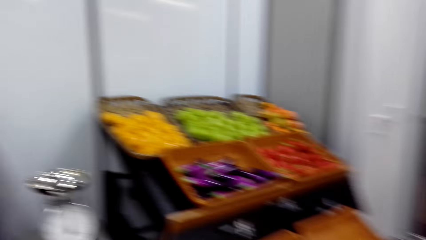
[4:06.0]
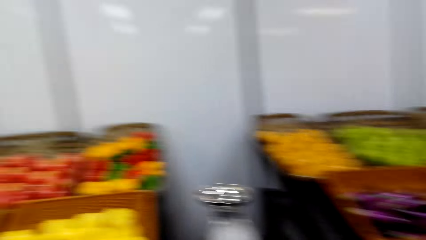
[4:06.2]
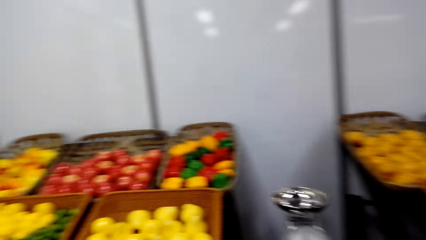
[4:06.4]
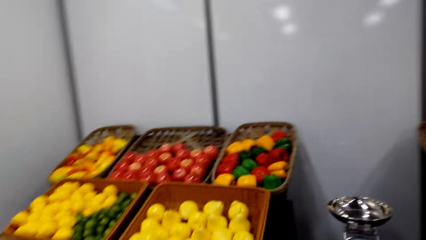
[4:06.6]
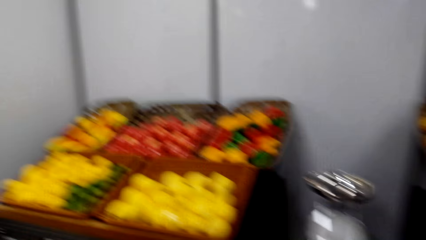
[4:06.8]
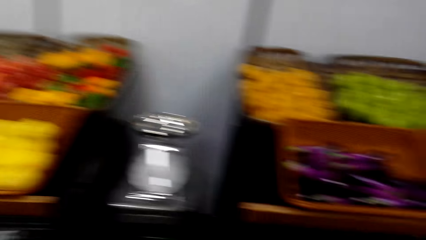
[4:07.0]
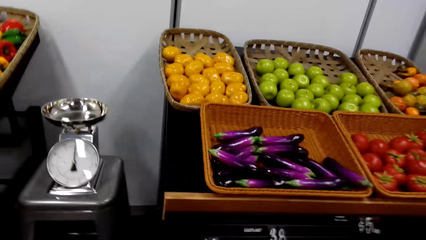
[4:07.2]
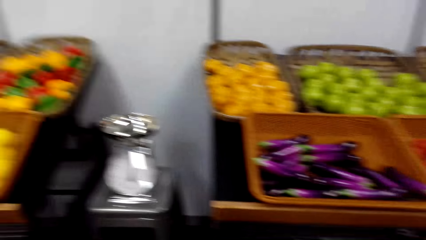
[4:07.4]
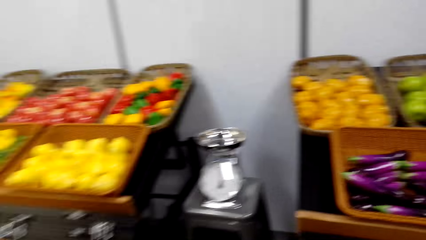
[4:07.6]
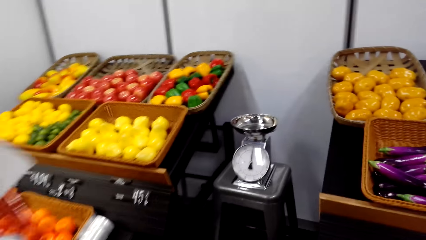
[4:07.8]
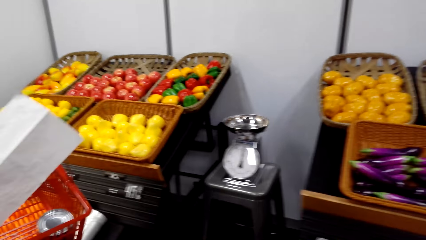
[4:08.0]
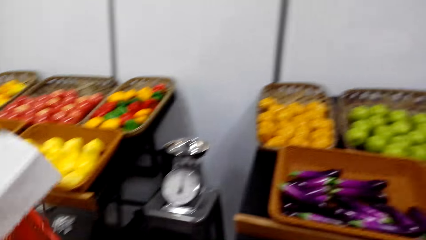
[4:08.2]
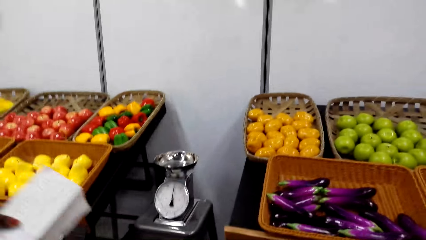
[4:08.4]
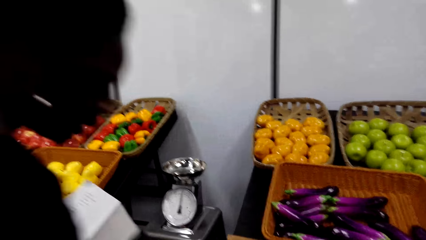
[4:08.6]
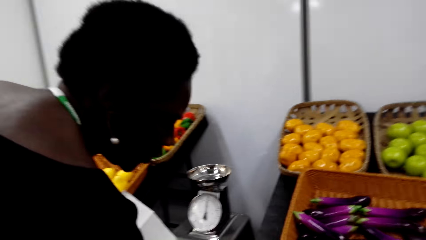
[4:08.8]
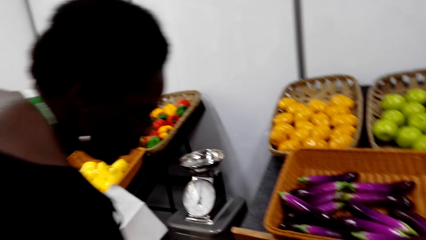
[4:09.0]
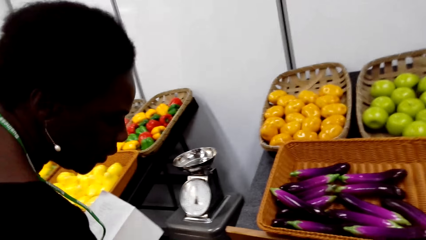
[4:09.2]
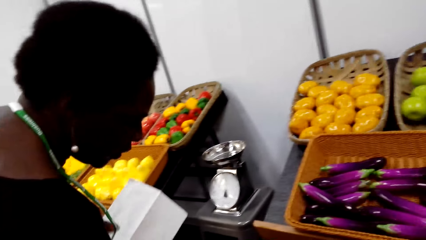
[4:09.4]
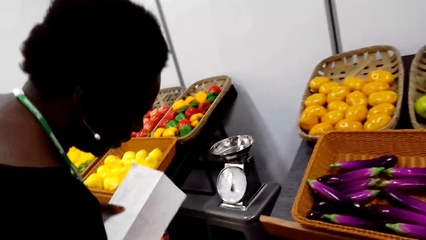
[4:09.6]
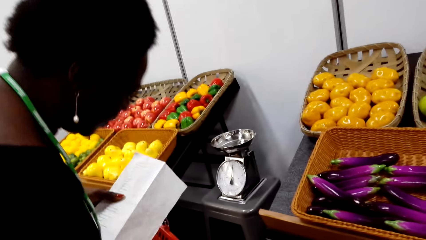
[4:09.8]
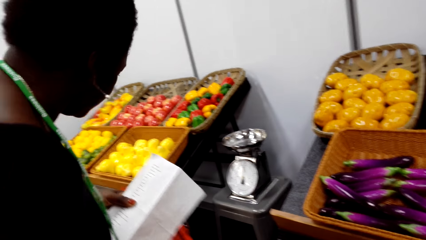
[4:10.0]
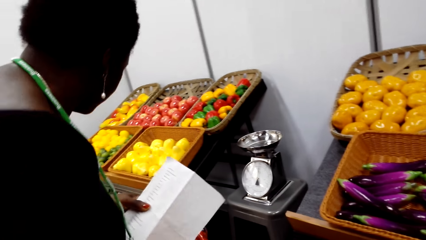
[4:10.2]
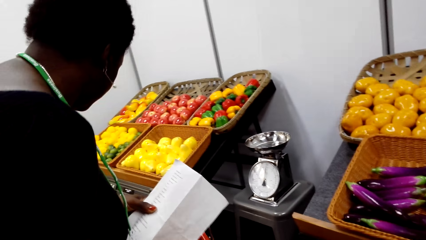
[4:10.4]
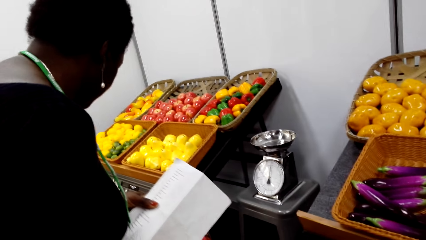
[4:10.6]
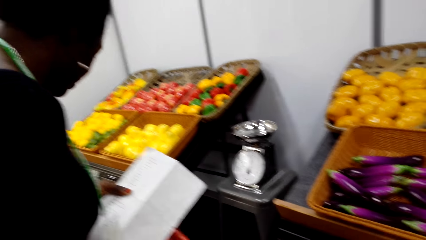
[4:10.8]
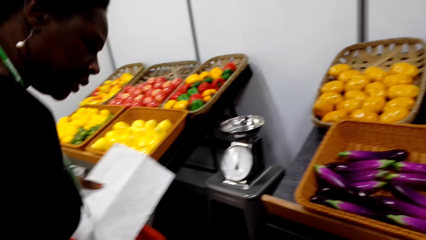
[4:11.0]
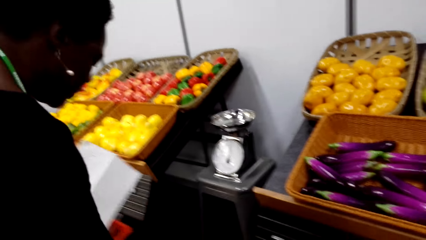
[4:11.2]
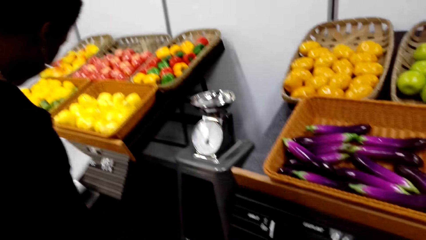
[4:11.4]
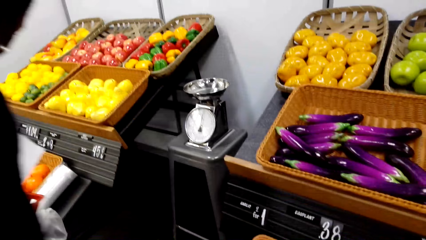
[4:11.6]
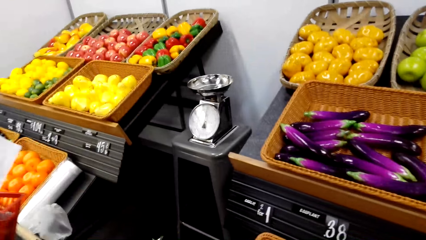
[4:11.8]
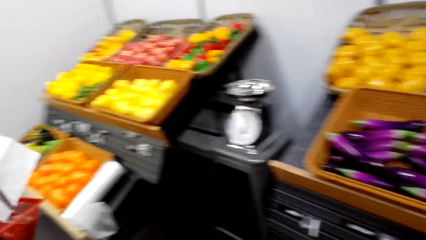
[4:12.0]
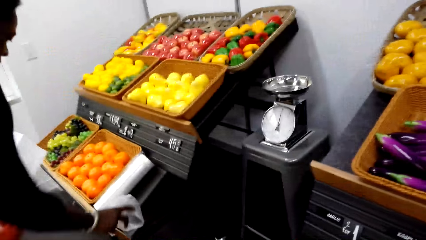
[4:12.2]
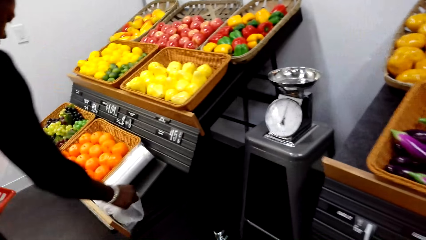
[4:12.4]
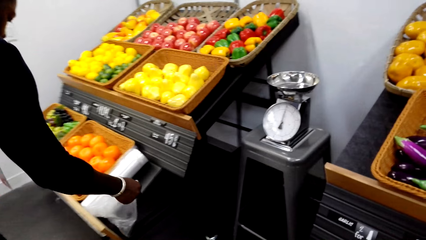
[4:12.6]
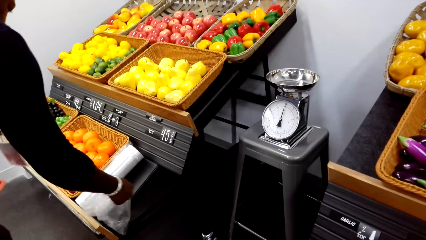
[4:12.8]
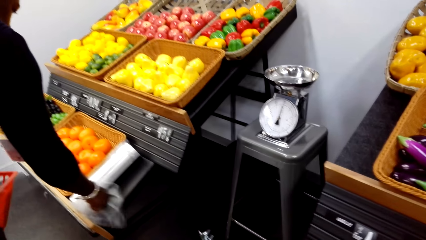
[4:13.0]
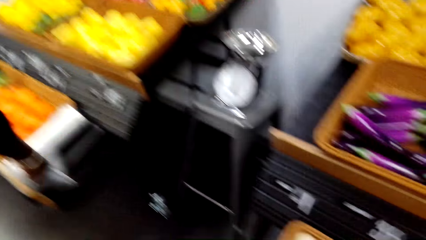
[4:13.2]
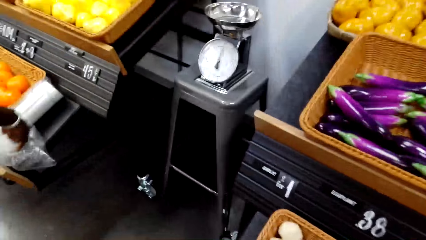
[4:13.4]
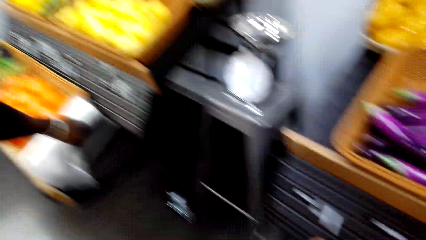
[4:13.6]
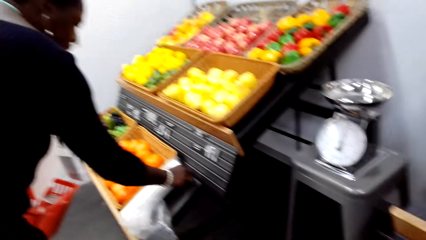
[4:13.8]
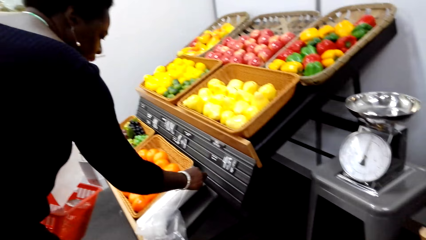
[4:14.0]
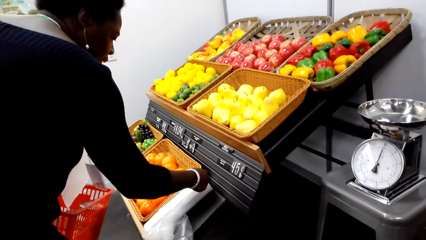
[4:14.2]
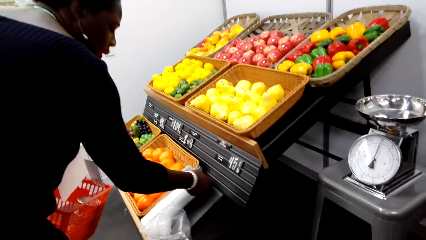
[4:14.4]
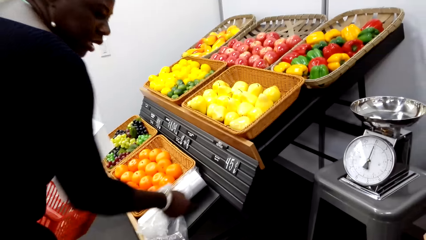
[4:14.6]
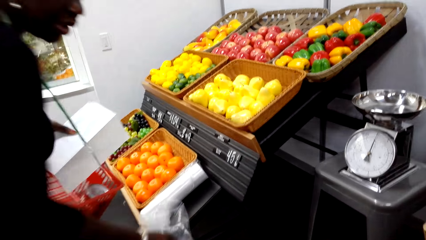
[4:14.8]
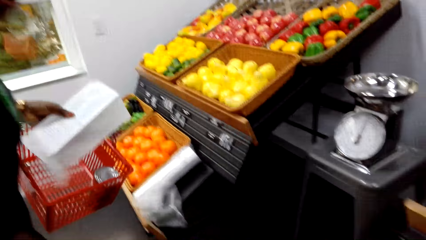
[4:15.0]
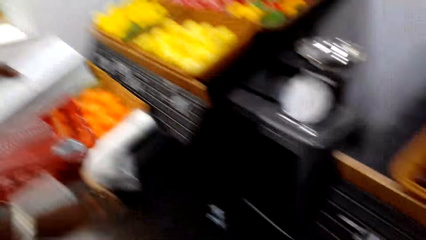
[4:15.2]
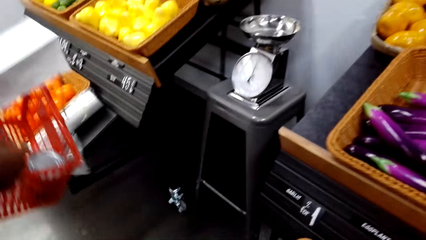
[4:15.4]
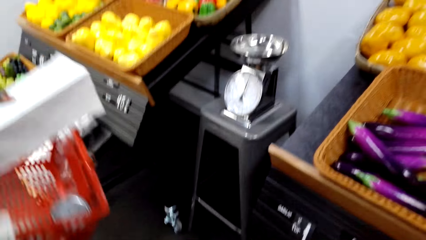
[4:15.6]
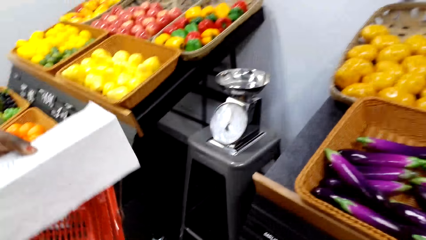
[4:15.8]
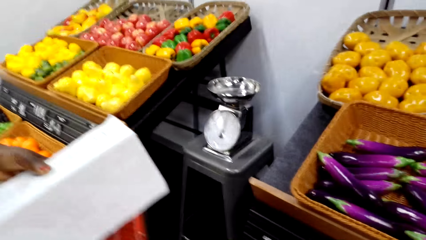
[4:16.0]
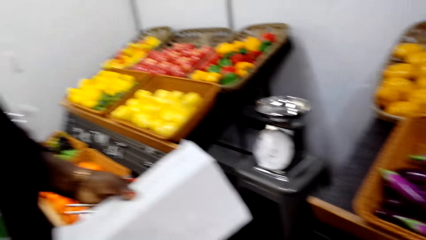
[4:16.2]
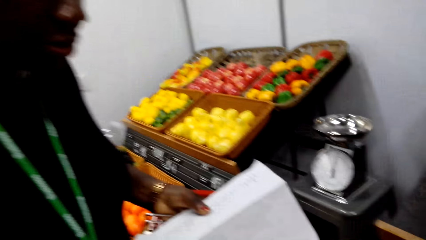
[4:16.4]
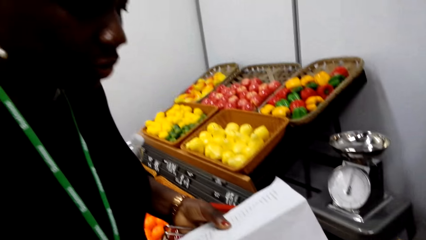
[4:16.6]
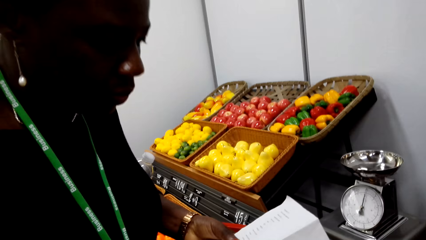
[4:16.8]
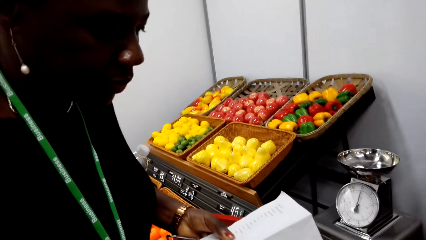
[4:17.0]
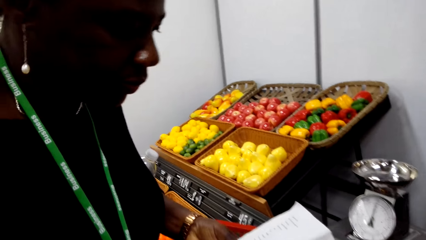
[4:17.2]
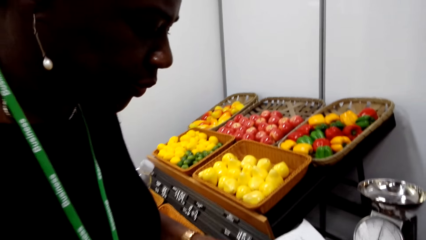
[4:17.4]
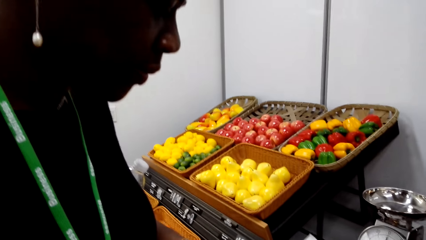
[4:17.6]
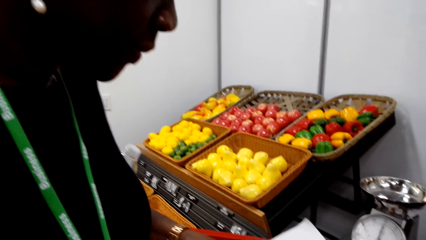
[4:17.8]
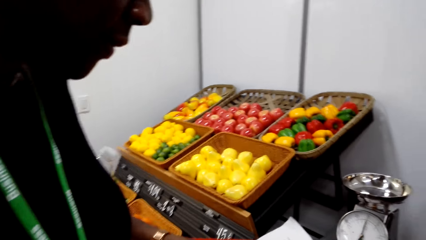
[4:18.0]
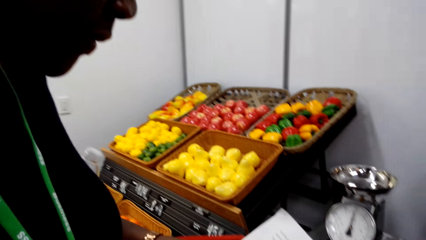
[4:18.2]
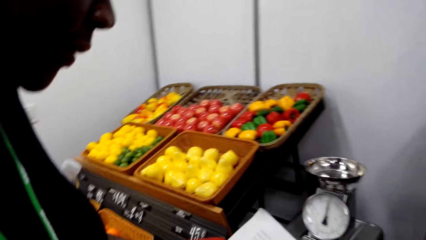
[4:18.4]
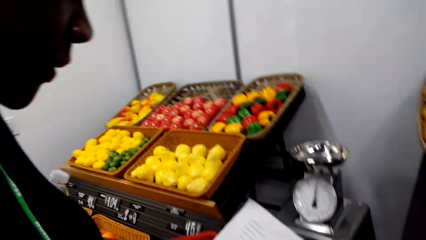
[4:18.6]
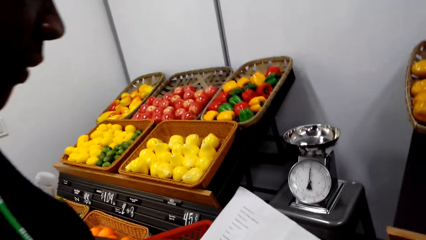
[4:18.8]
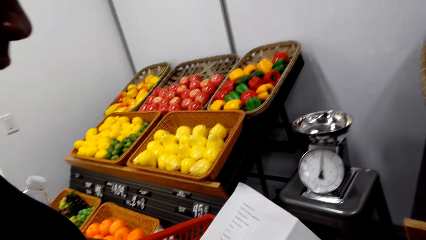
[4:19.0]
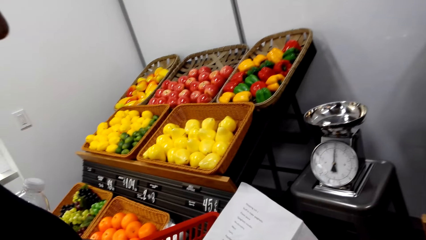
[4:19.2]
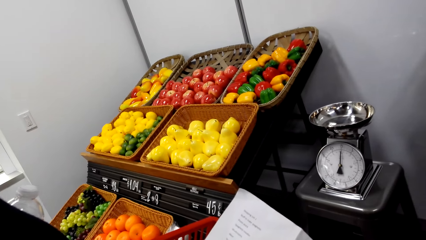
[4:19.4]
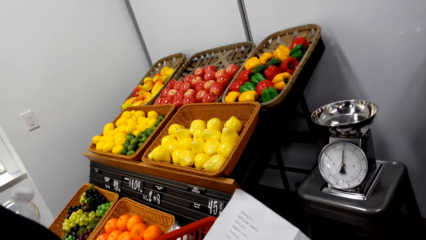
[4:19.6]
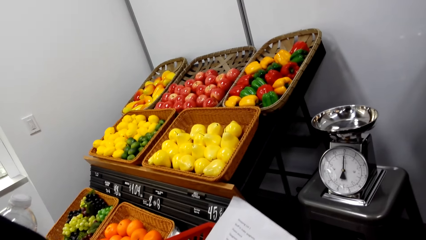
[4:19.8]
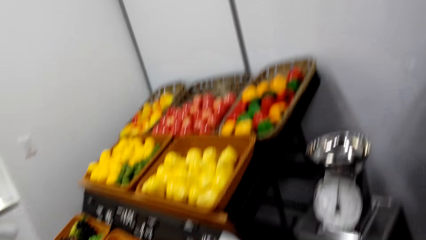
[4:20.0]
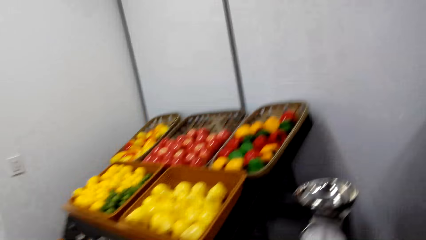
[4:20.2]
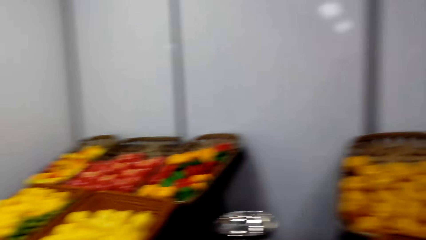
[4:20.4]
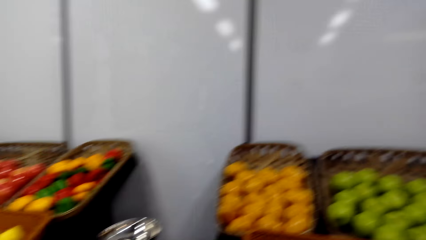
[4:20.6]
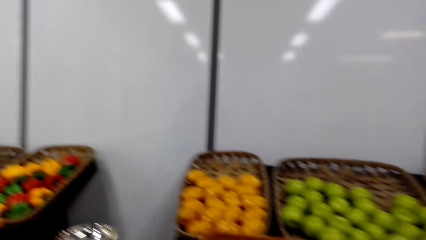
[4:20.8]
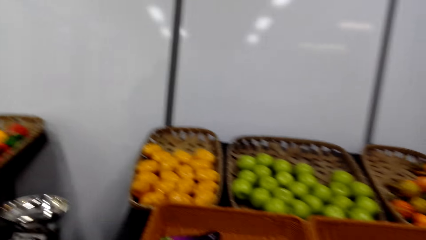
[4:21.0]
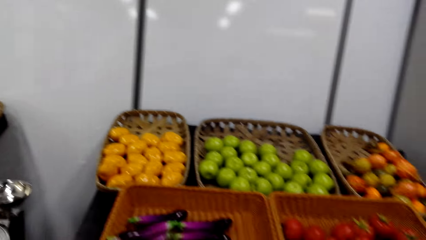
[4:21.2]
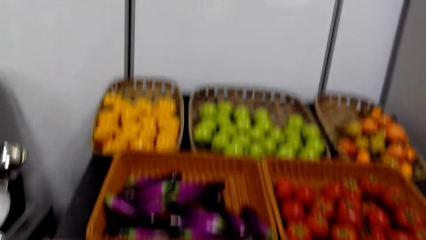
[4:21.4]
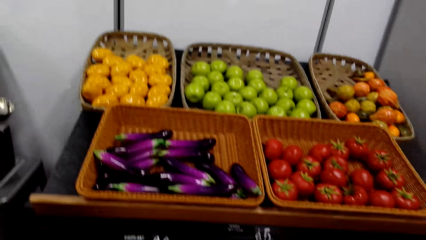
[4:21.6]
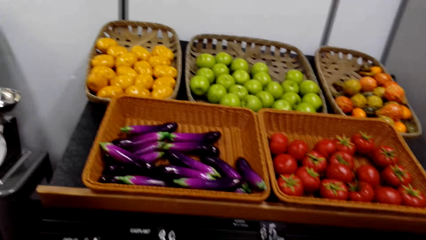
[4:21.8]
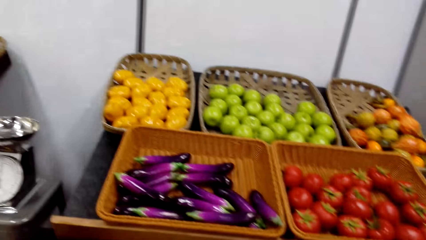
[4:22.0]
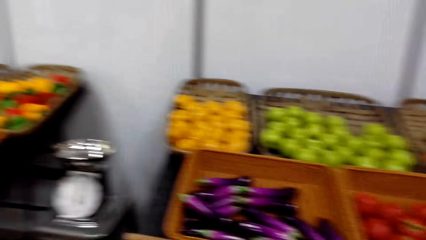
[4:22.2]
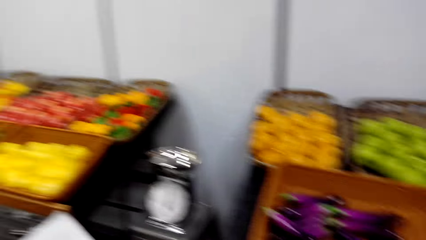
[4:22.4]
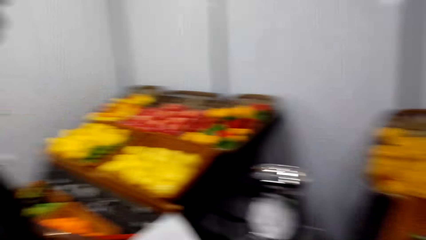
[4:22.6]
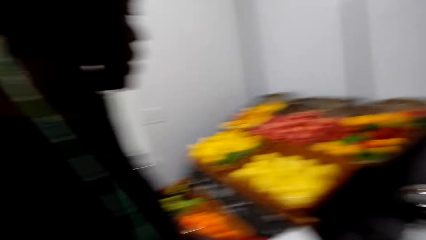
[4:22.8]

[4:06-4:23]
The camera wearer looks around. They look at the fruits. A woman looks at the fruits. The woman holds the plastic paper. The woman picks up the clear paper bag. The camera wearer talks with the woman. They look at the shopping list. They look at the fruits.
